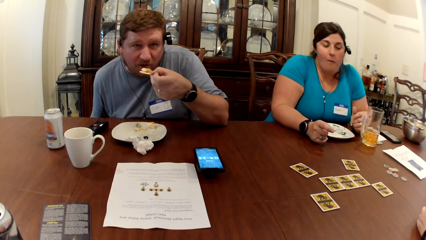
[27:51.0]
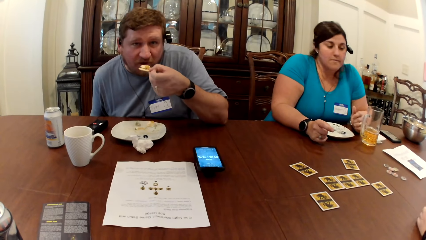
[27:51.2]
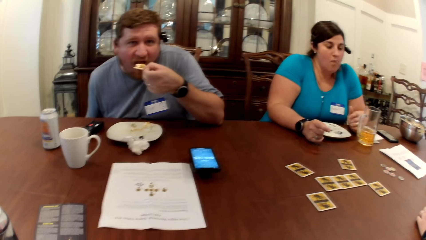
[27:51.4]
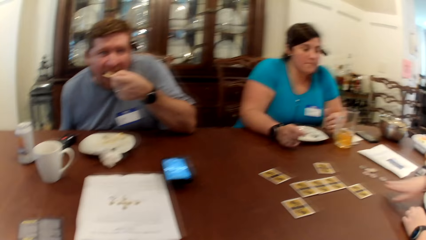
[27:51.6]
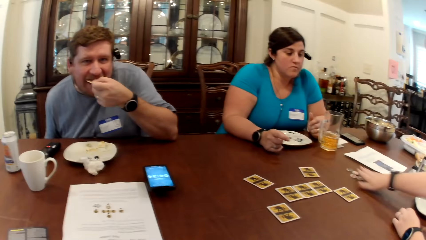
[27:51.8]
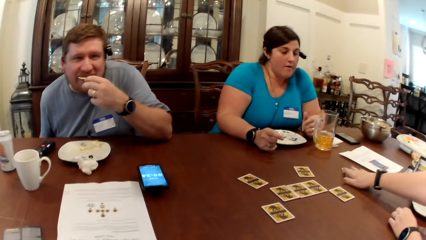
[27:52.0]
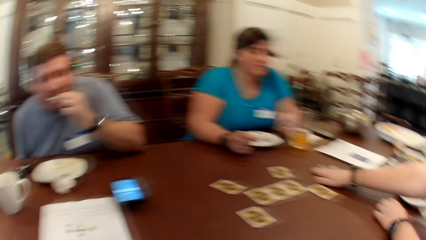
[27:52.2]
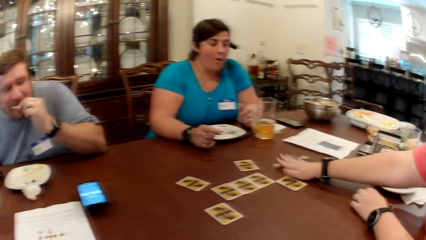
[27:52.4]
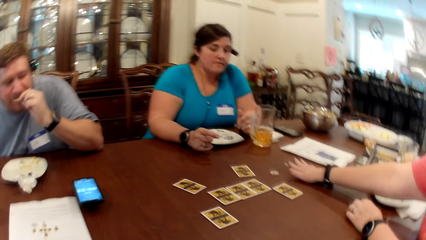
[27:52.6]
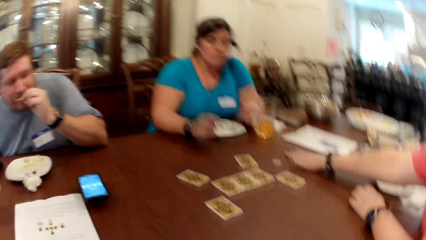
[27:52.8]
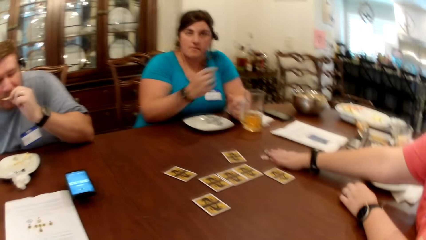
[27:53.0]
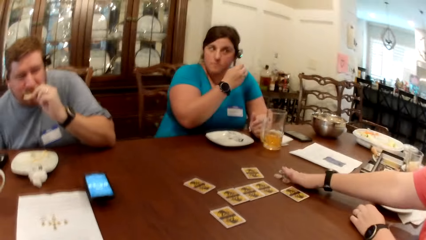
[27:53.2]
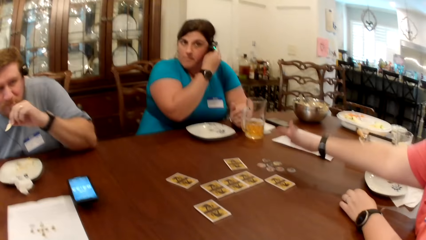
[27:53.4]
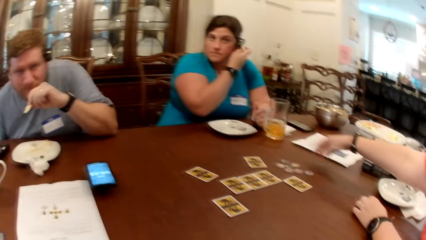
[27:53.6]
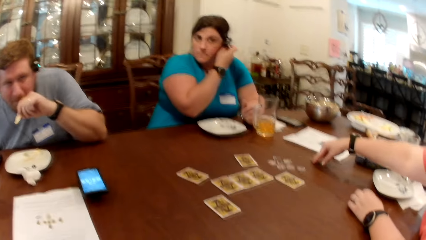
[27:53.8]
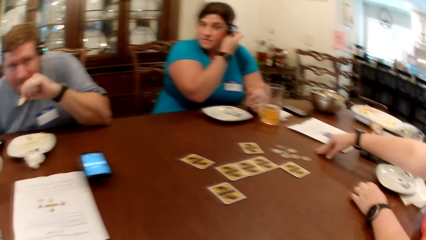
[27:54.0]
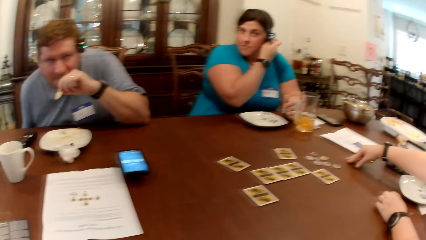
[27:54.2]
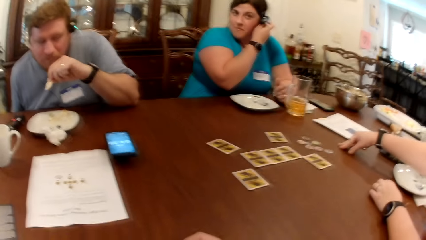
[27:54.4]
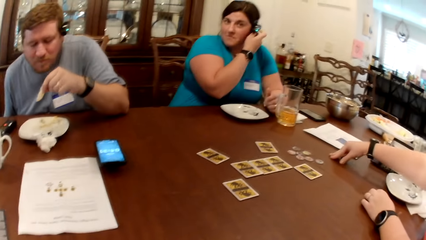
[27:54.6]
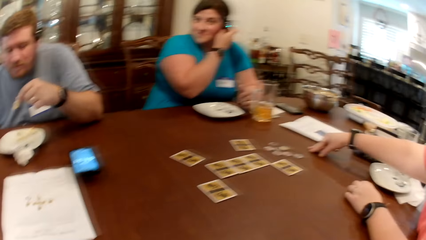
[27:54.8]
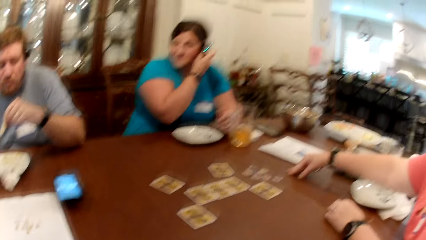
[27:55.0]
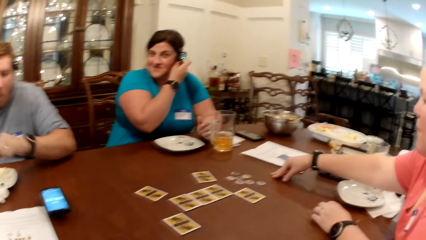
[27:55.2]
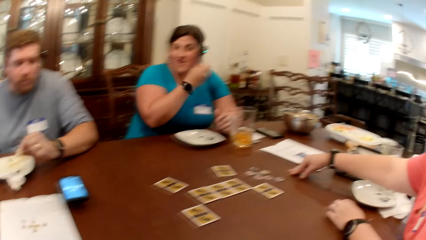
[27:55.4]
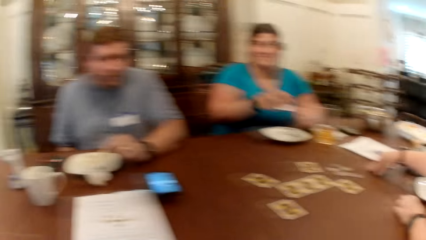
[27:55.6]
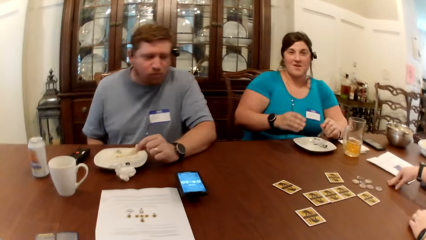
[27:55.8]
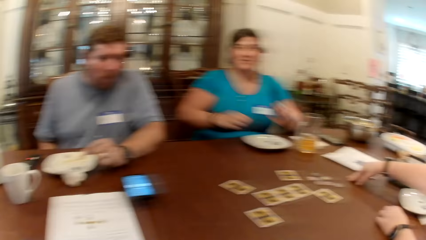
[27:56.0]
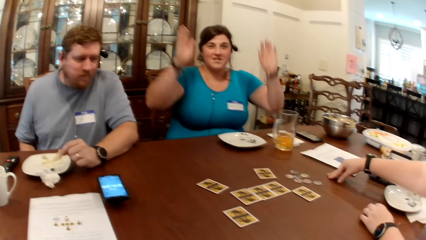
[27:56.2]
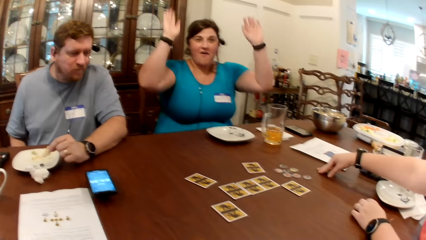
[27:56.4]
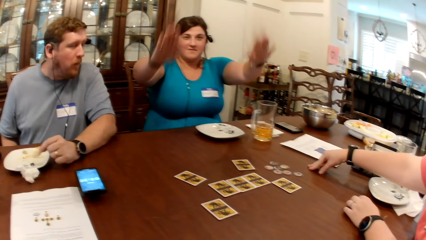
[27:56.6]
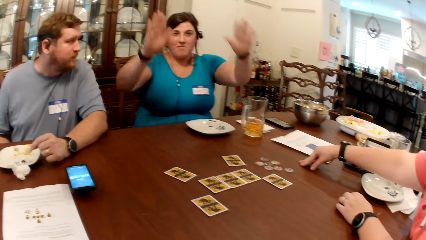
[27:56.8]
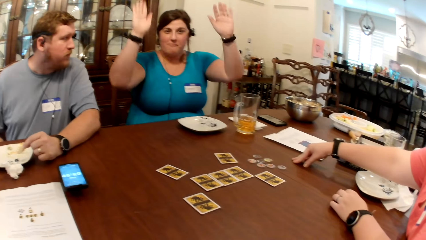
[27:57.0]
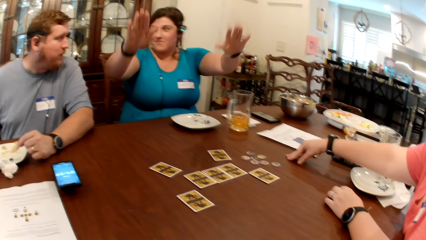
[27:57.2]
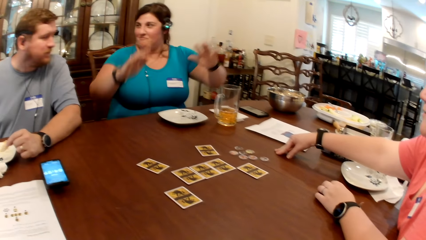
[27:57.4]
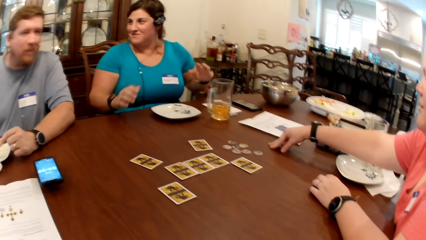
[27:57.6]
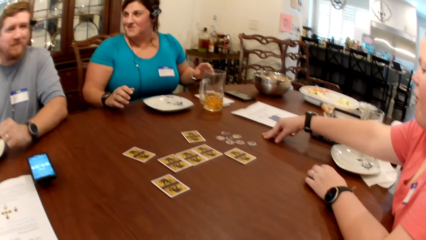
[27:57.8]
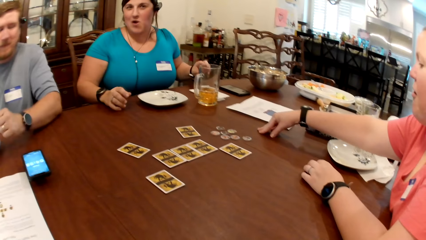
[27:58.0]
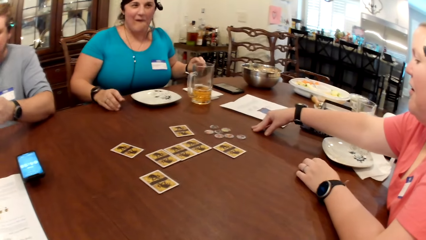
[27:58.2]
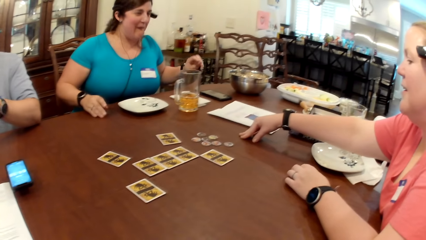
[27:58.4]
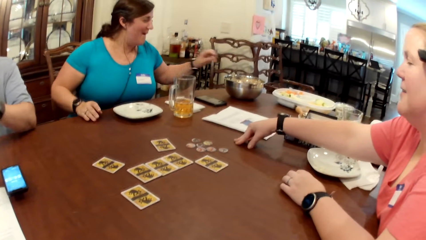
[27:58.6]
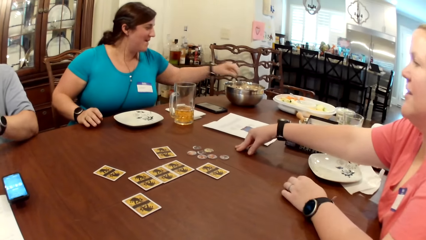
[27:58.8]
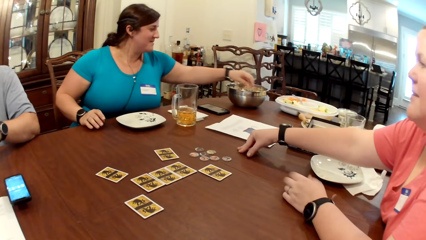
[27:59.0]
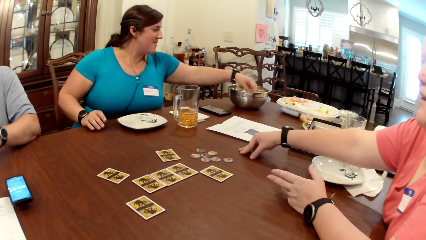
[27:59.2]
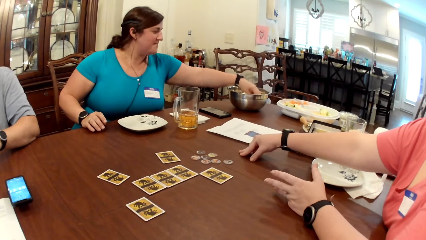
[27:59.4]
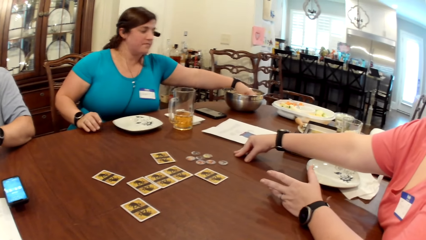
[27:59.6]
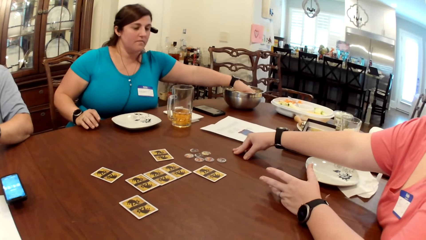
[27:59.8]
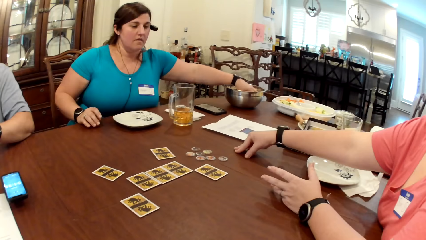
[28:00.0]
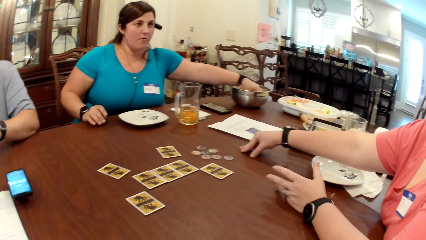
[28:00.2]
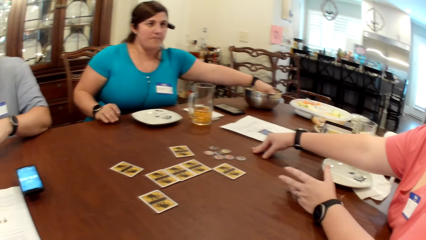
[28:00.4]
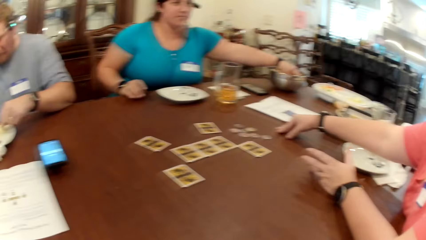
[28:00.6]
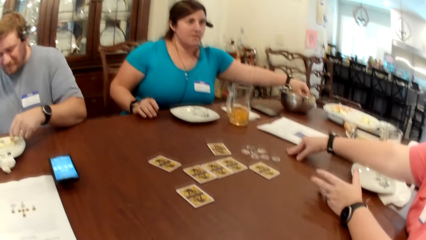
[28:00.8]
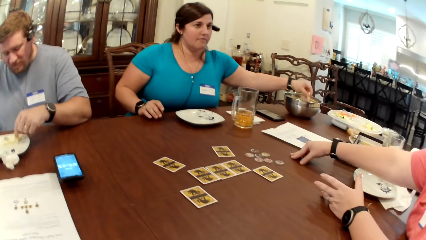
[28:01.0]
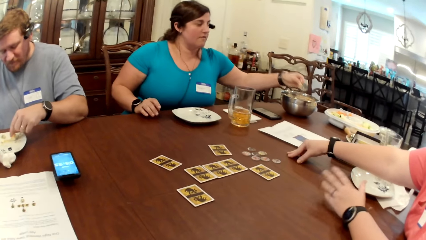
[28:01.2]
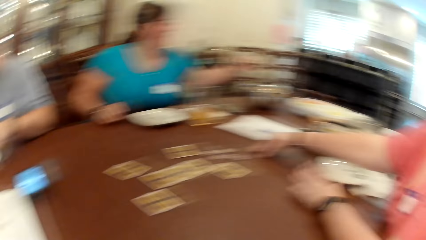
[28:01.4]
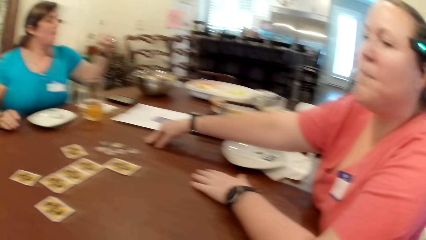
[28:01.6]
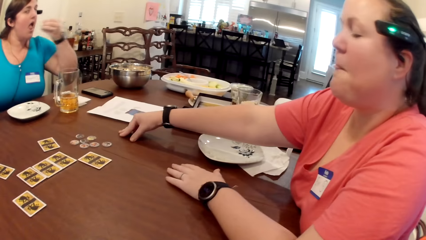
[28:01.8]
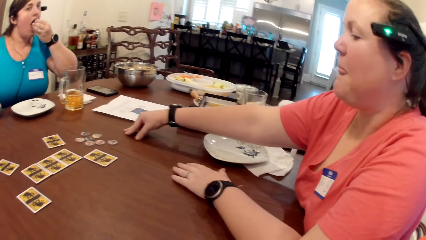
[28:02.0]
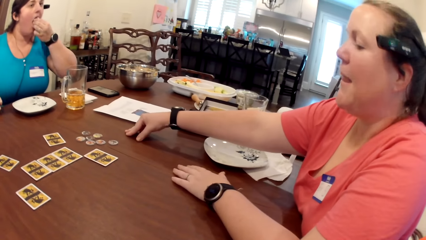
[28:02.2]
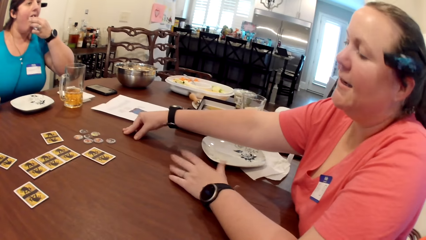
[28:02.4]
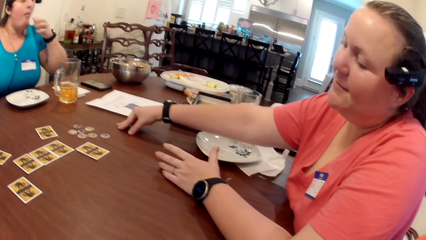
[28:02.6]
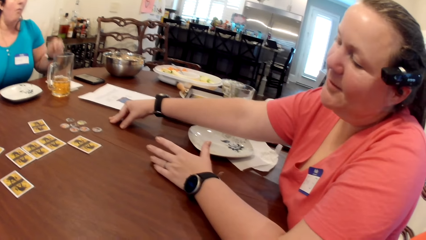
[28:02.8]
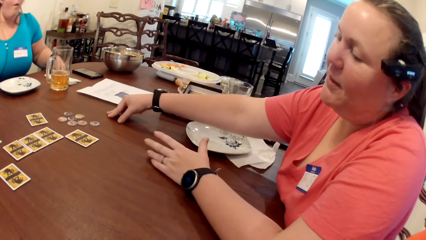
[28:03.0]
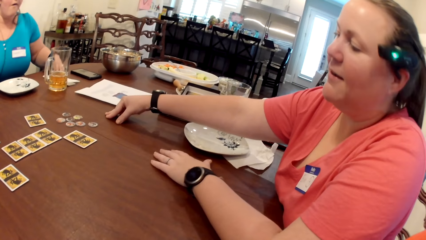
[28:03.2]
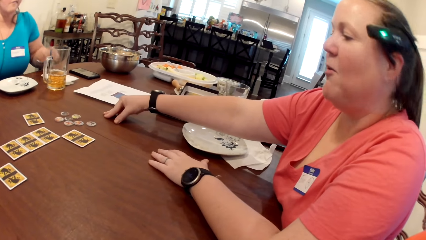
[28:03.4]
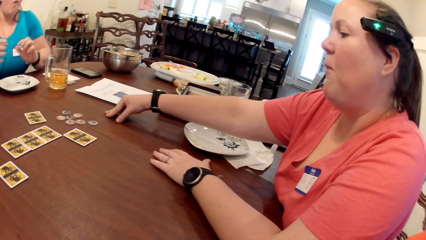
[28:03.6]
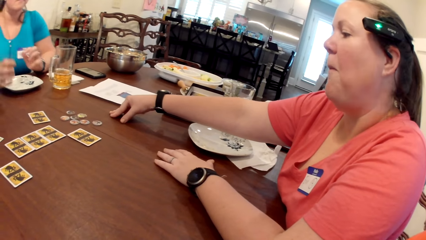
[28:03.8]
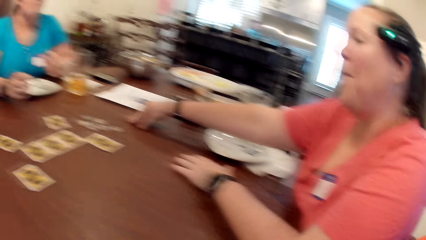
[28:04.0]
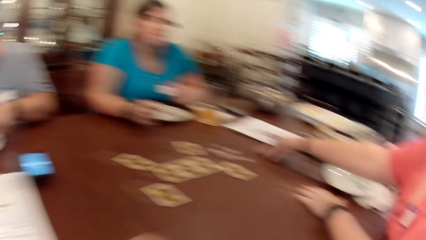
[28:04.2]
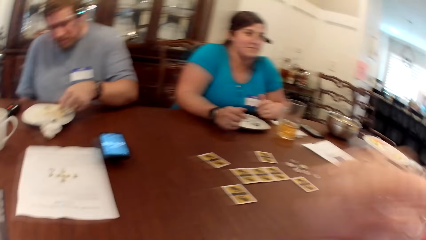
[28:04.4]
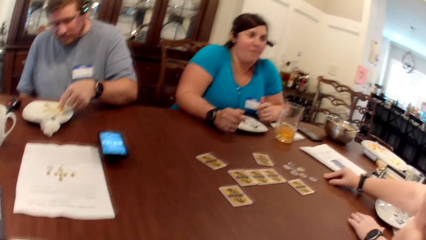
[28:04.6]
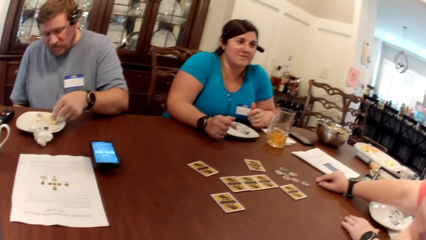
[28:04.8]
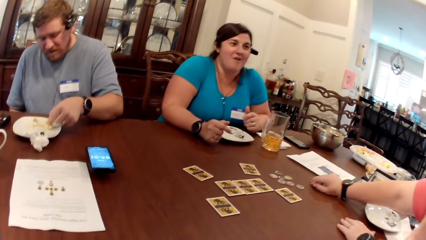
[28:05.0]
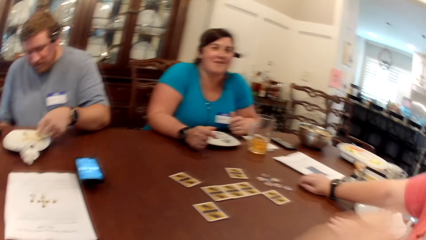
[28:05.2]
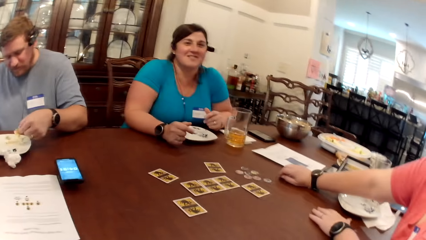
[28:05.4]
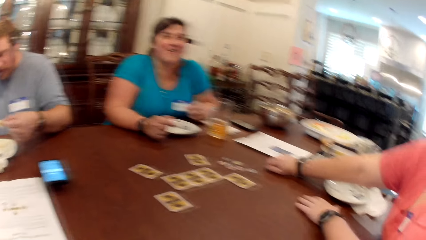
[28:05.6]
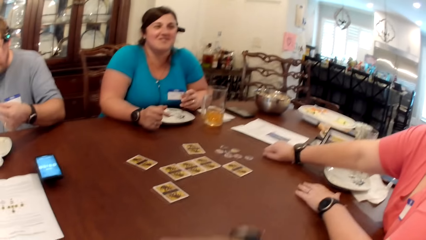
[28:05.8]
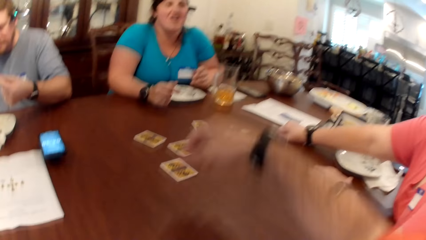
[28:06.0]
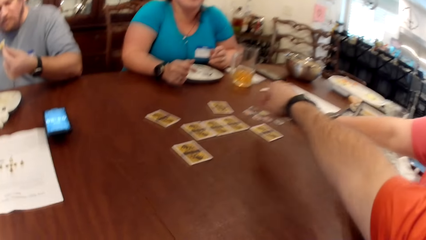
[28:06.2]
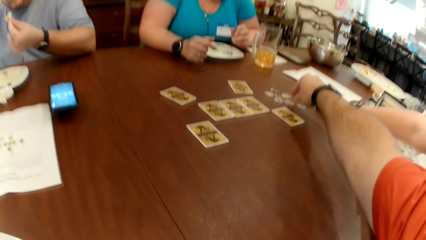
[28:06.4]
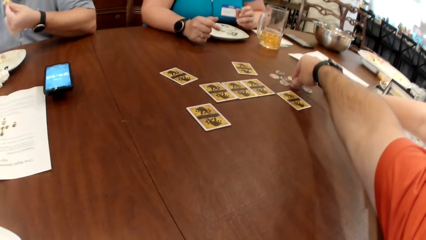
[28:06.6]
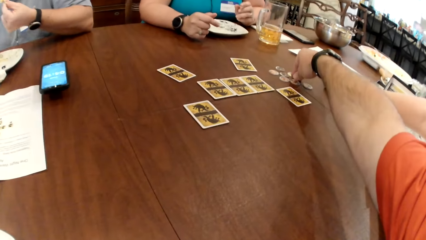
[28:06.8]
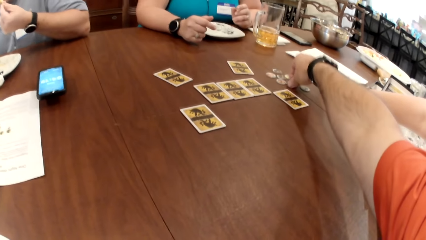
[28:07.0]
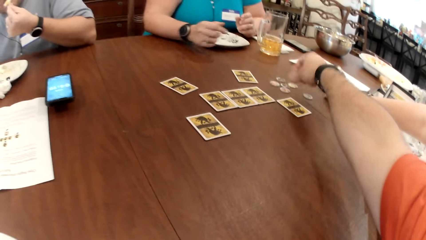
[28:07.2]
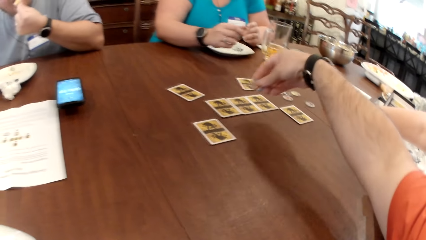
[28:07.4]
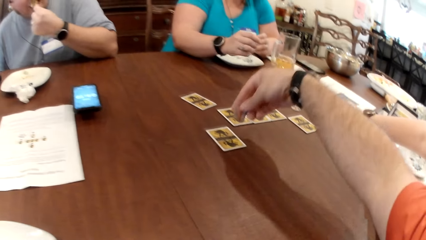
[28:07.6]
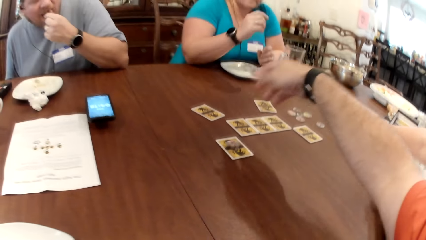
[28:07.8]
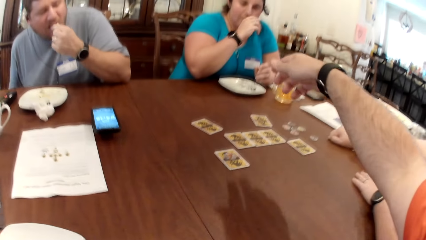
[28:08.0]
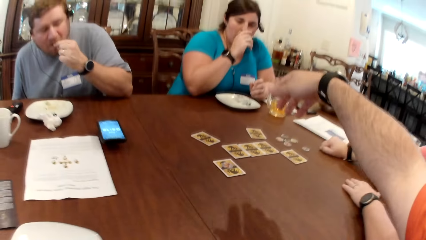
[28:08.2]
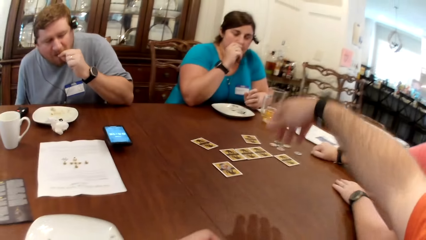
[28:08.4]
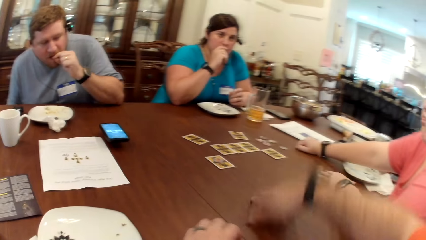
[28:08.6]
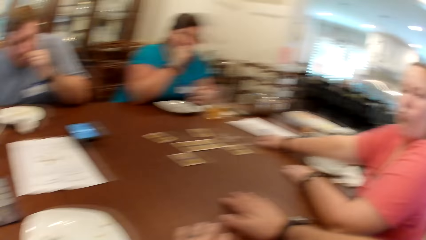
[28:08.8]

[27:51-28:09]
The man converses with the camera wearer. The man eats the biscuit. A woman moves some chips on the table with her right hand. The camera wearer sings. He laughs. Another woman picks a biscuit from a bowl on the table with her left hand. A lady converses with the camera wearer. The camera wearer responds to the lady. The other woman eats the biscuit in her left hand, and wipes her left hand on the serviette on the table. The man picks a biscuit on the plate on the table with his left hand. The camera wearer picks up a card on the table. He moves a chip on the table with his right hand. The man eats the biscuit. The camera wearer moves the card on the table.
